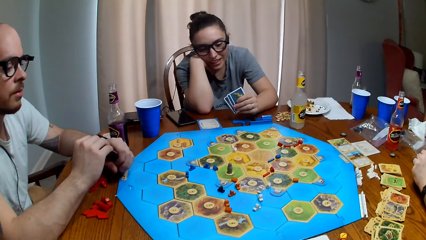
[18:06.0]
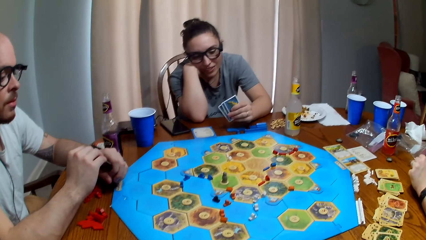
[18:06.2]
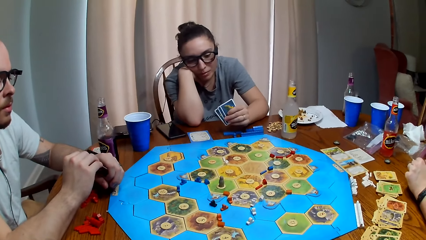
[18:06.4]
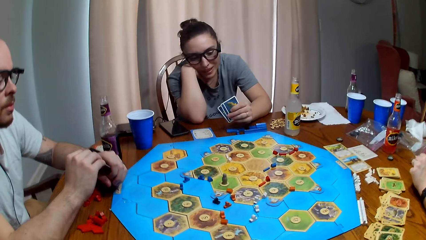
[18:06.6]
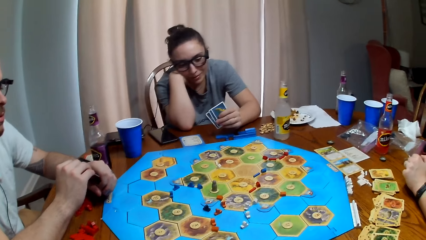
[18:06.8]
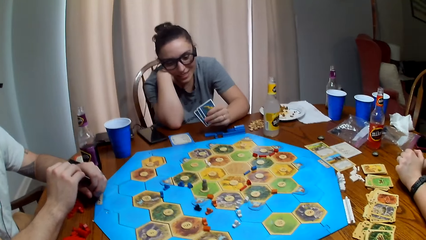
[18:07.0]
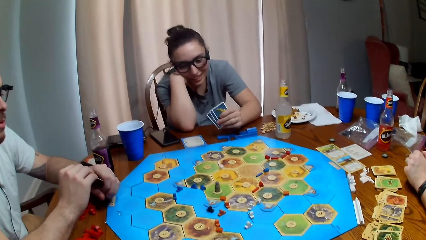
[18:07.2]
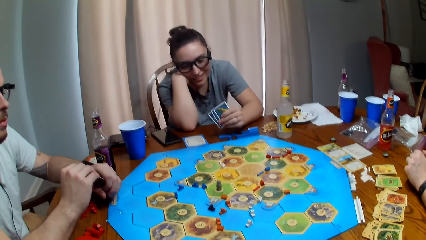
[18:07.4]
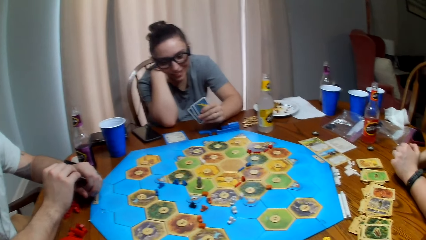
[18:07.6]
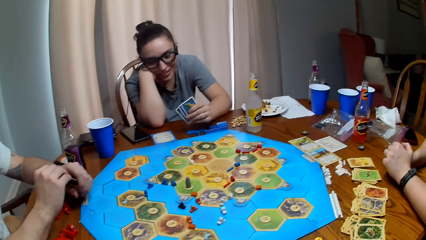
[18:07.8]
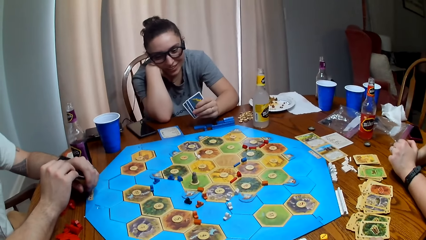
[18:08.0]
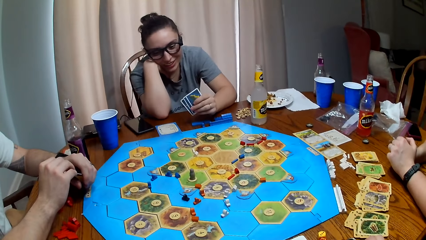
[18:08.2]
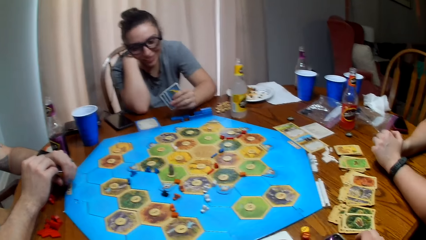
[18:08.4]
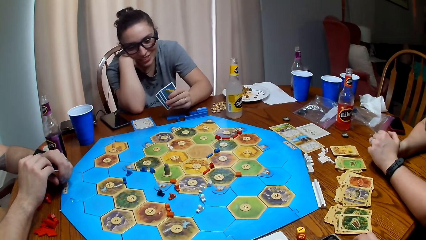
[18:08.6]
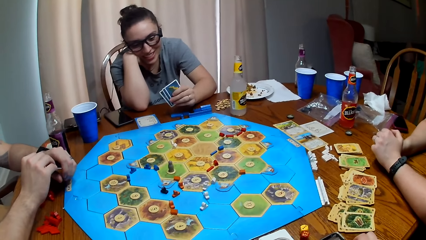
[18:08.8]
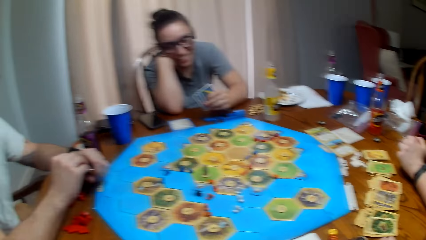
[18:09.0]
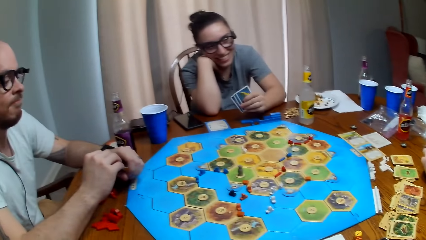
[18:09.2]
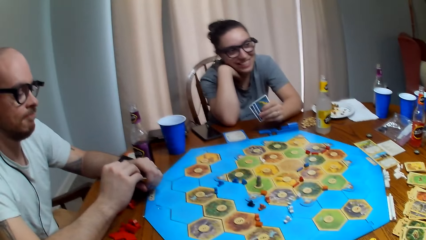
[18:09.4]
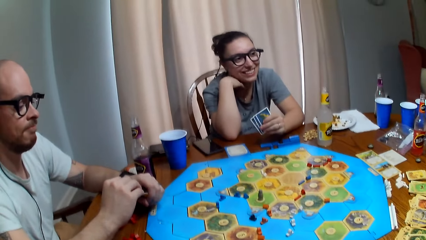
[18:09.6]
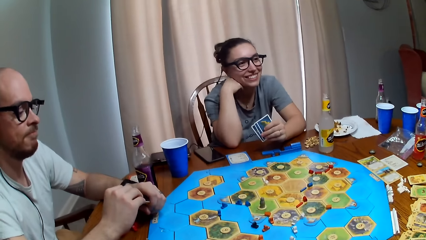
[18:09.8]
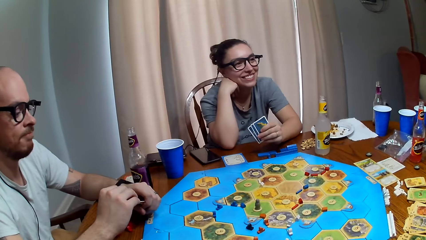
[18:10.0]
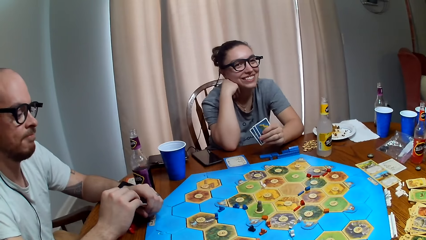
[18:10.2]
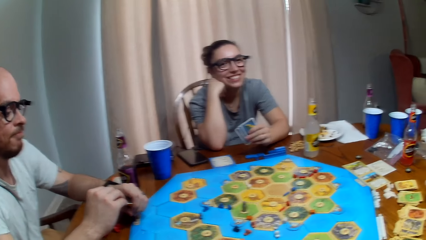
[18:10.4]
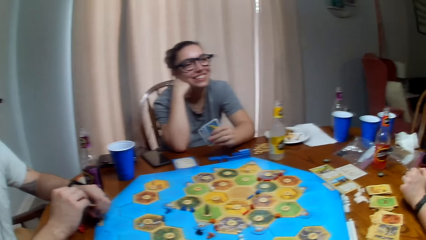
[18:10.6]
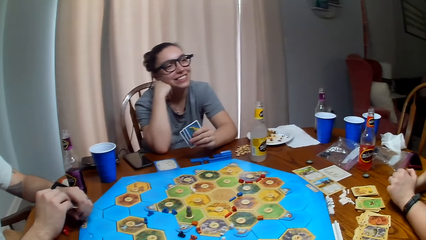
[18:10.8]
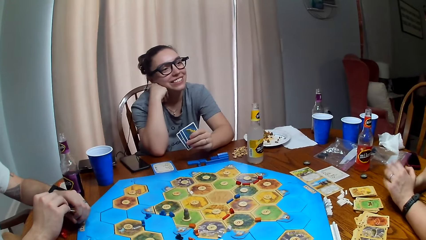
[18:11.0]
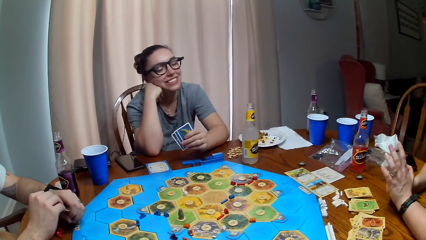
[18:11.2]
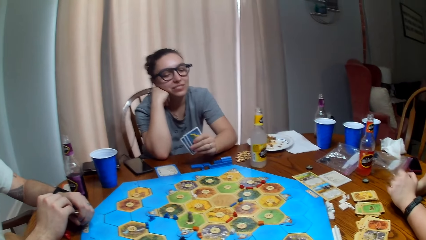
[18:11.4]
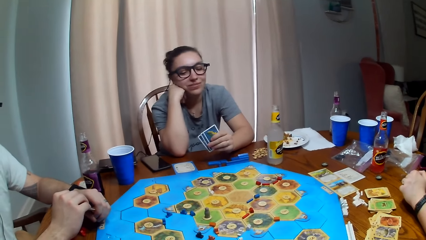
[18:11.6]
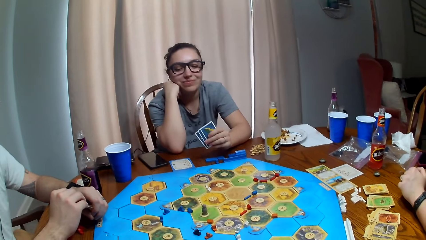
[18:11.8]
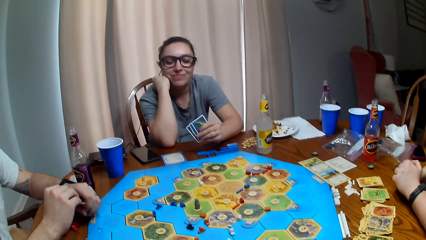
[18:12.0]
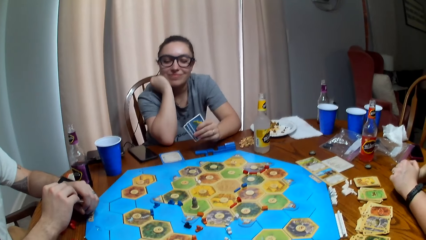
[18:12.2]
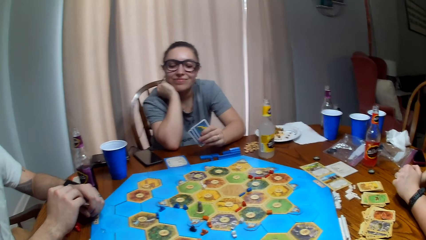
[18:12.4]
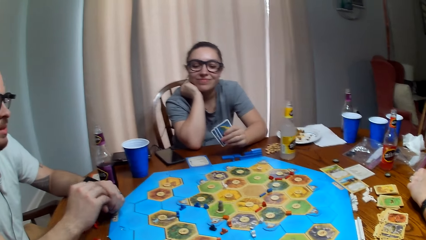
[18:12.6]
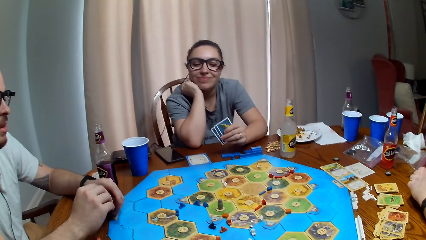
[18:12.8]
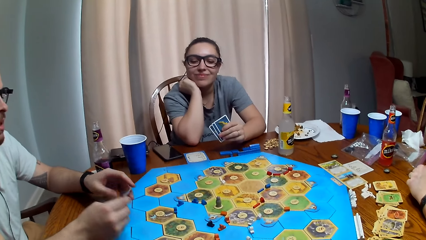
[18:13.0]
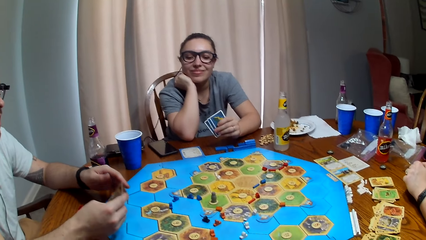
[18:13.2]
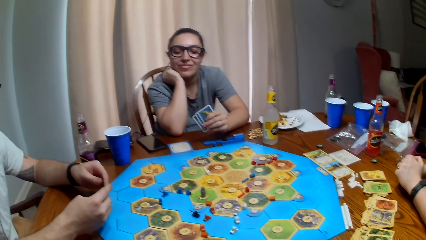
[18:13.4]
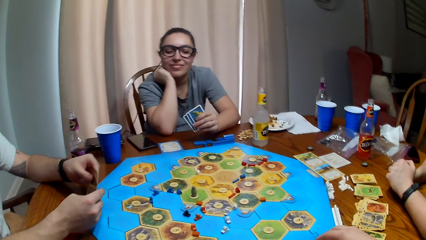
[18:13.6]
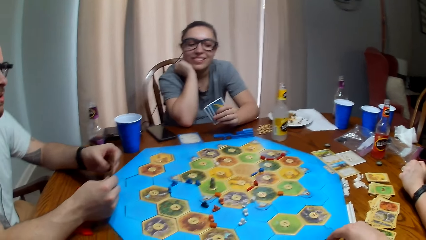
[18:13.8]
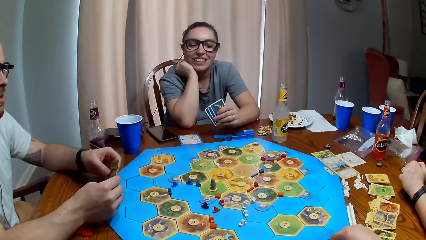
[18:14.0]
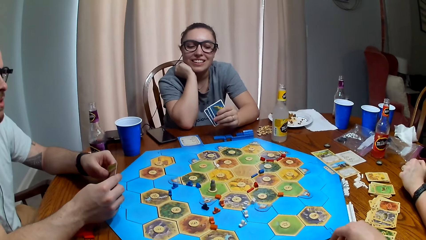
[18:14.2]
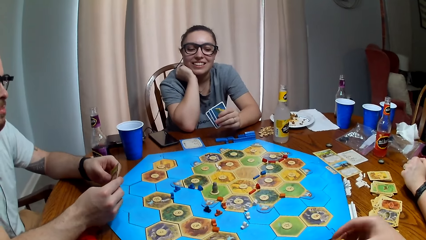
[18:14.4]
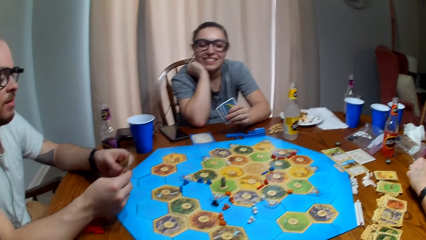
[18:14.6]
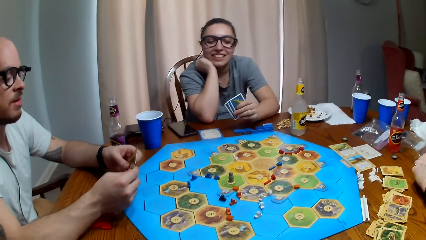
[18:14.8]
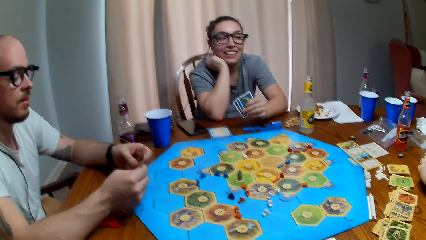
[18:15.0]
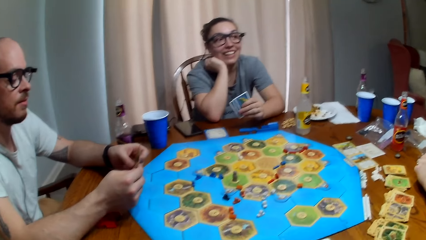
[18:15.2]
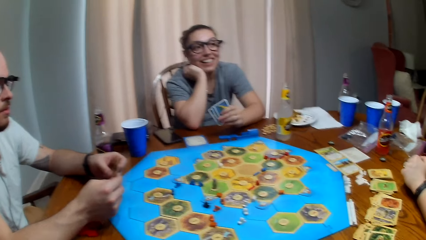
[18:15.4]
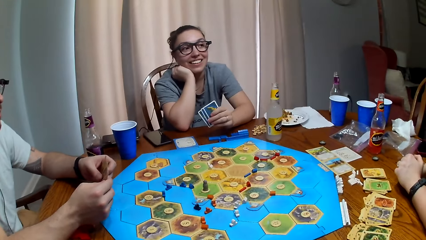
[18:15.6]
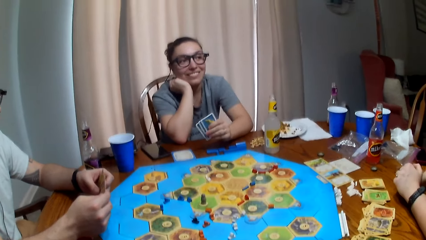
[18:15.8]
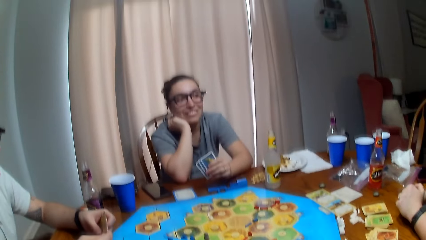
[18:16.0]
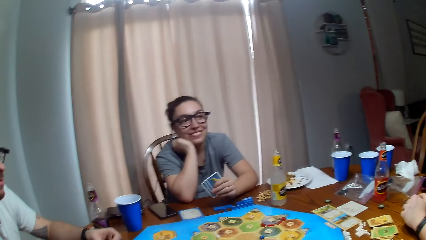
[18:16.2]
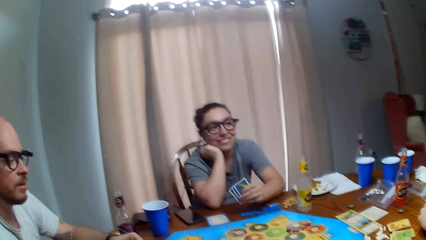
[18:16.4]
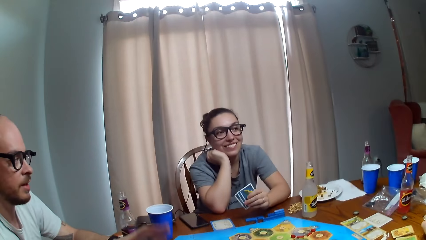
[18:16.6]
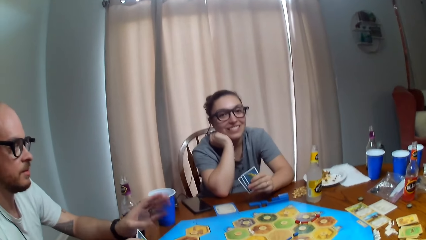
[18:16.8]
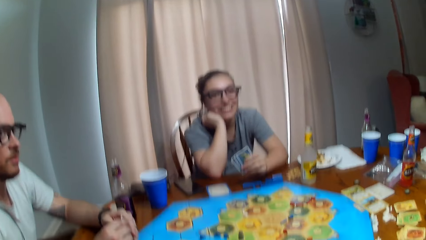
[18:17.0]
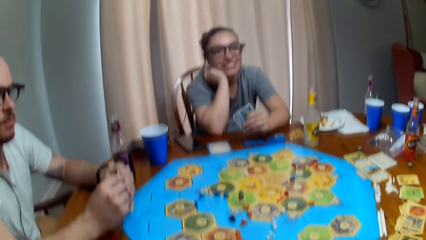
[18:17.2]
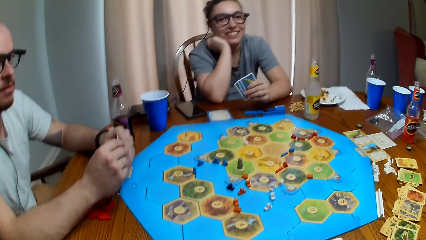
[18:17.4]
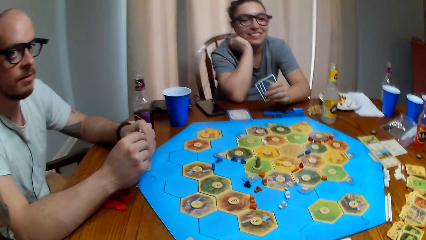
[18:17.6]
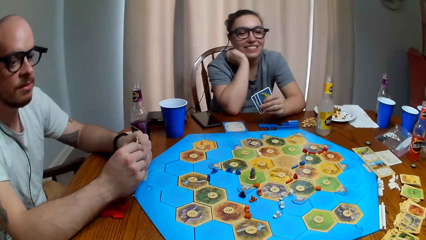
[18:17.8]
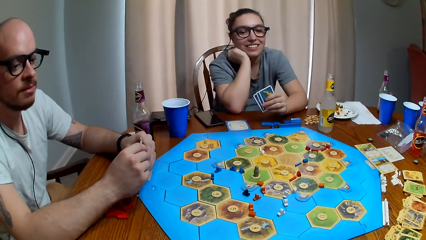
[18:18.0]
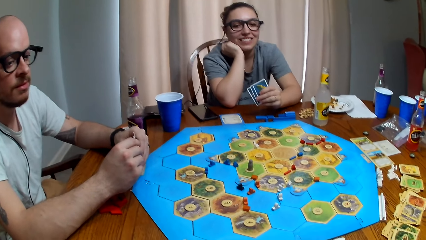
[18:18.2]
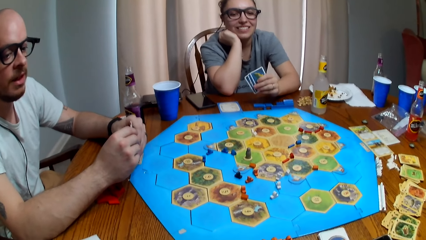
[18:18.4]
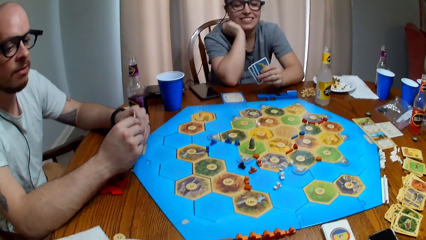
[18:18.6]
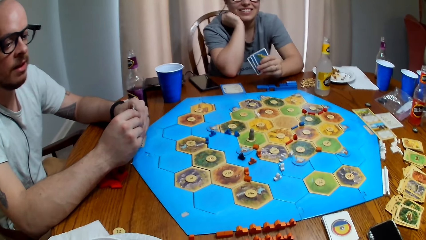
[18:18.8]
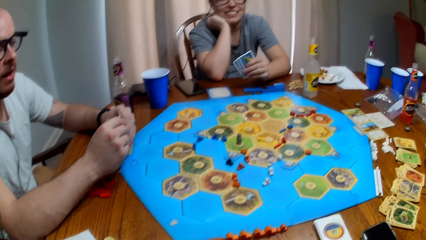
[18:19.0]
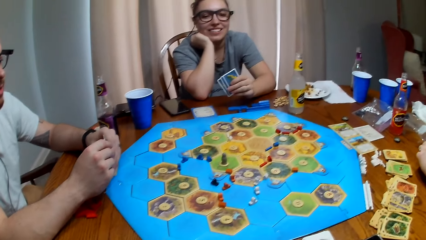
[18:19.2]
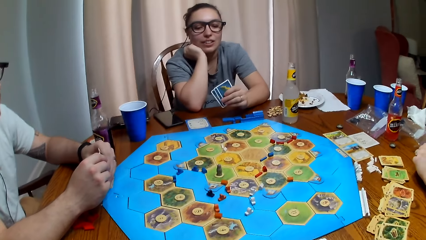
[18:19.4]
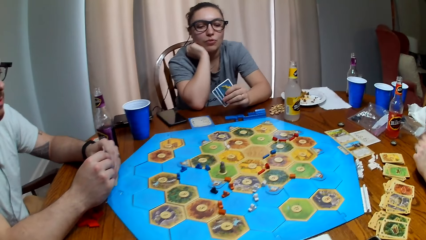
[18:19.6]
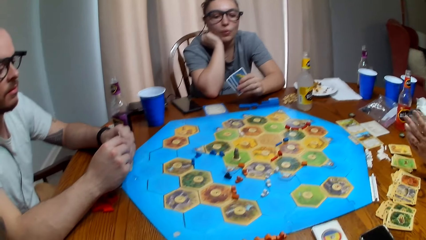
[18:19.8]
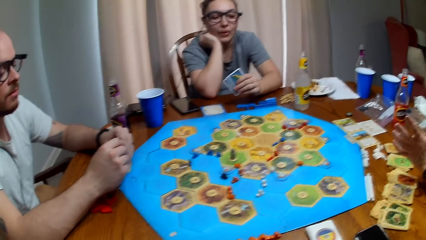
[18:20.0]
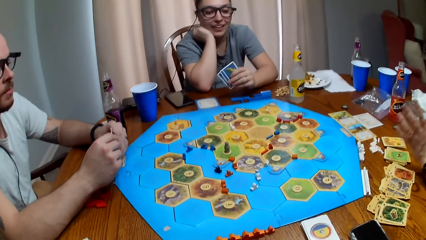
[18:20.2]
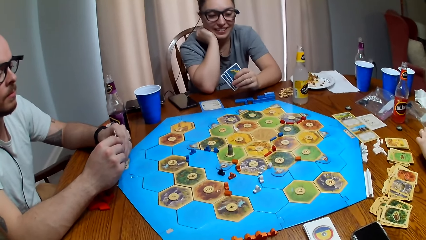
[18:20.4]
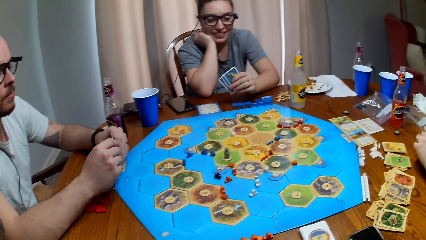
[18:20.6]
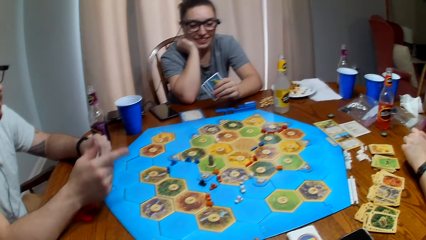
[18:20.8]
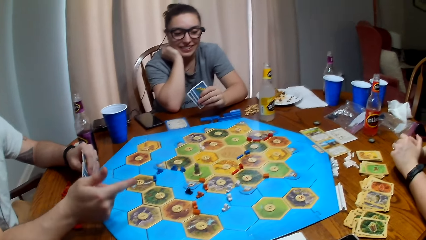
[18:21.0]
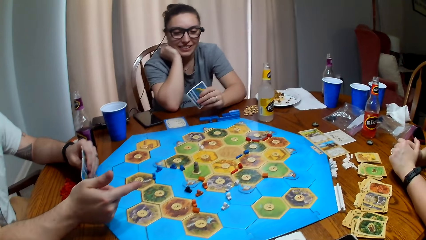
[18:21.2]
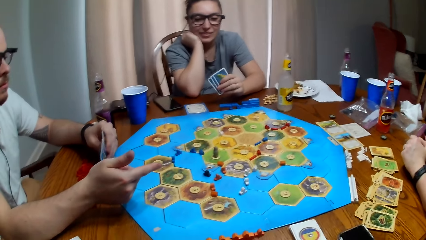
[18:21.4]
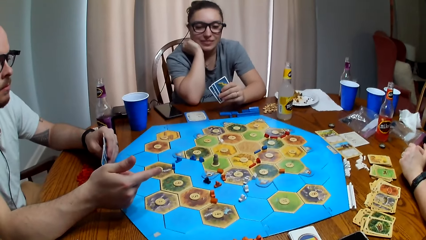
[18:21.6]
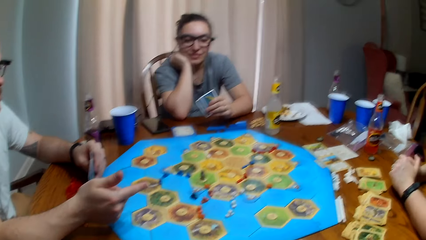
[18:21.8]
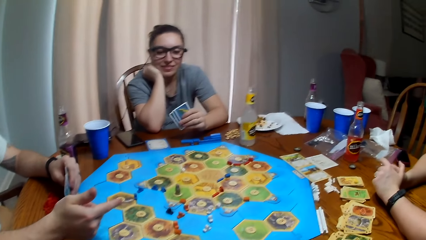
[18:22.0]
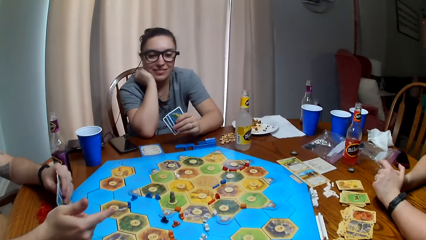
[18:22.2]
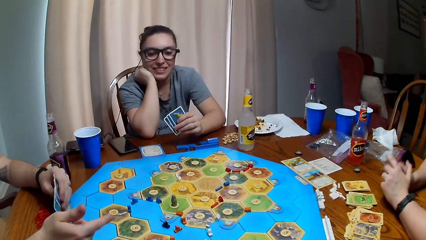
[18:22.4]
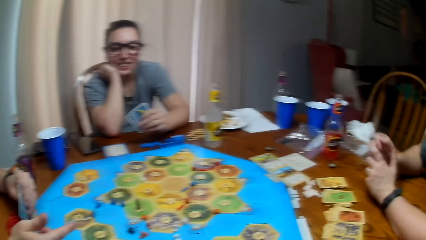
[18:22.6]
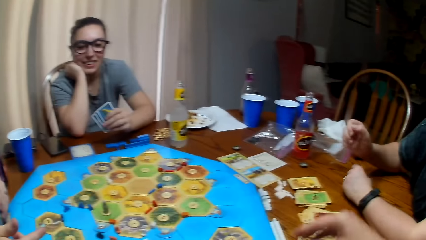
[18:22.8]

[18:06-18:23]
A person talks. Another person talks. The camera wearer talks. The other person talks.
